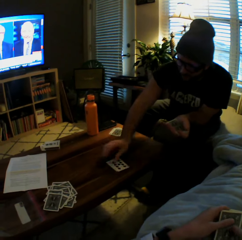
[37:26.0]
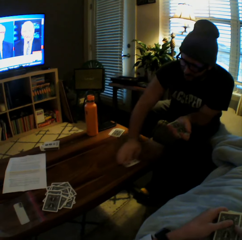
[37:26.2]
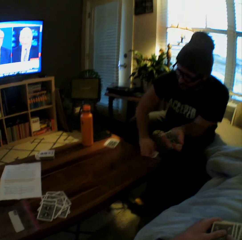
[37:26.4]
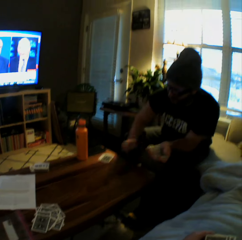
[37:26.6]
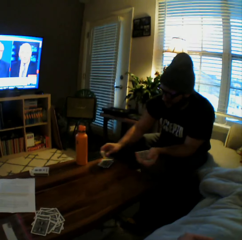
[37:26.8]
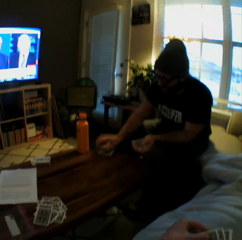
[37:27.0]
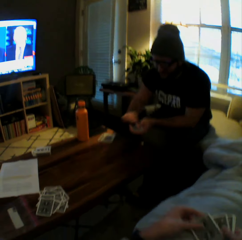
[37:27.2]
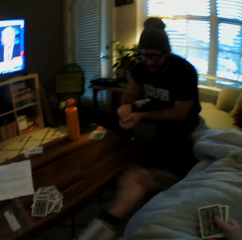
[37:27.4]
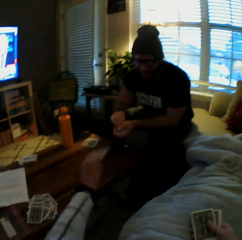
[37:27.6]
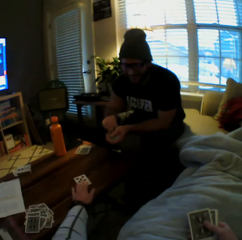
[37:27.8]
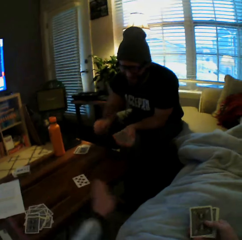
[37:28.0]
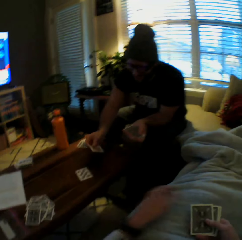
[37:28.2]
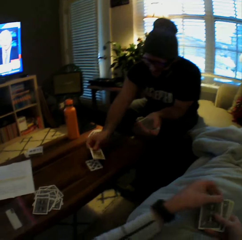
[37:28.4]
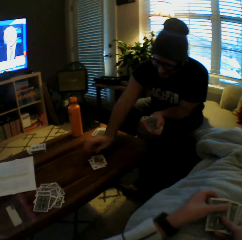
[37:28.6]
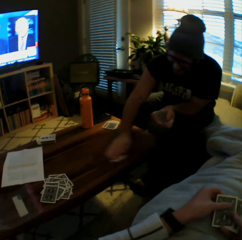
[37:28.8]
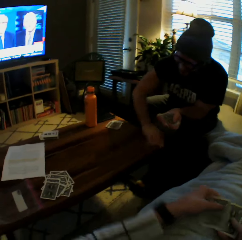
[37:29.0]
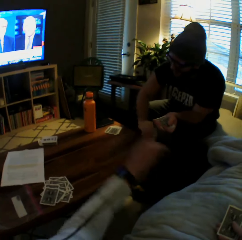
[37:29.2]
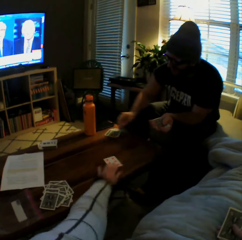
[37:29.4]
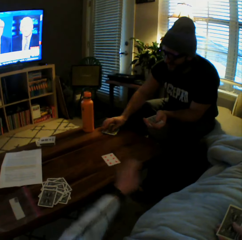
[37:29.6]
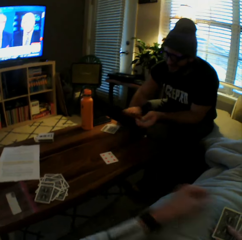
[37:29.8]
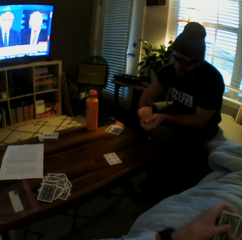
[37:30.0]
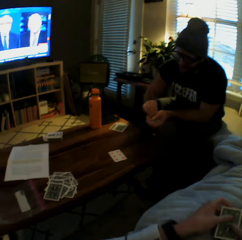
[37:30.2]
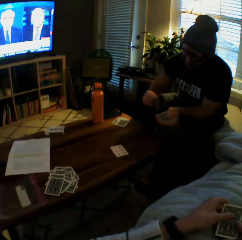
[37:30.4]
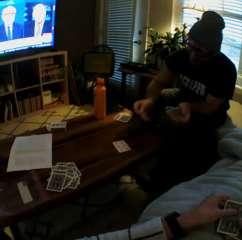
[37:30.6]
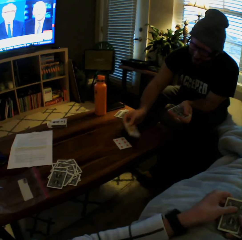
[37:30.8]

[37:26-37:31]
The man plays another card on the table with his left hand, picks the cards from the table with his left hand, and drops the cards on the table with his left hand. The camera wearer plays another card on the table with her left hand. The man plays another card on the table with his left hand and picks the cards from the table with his left hand. The camera wearer plays another card on the table with her left hand. The man drops the cards on the table with his left hand.

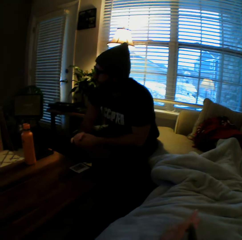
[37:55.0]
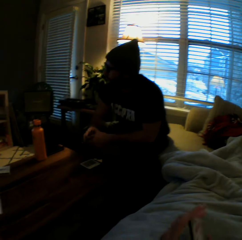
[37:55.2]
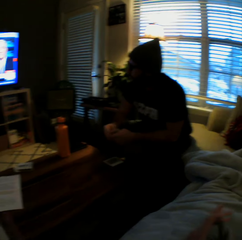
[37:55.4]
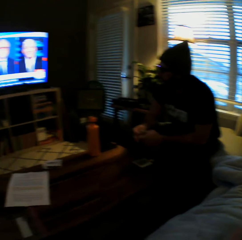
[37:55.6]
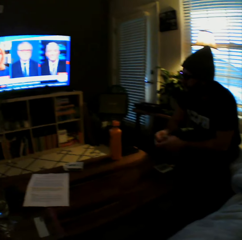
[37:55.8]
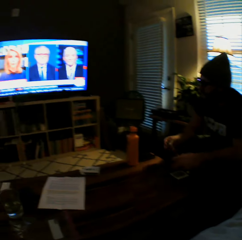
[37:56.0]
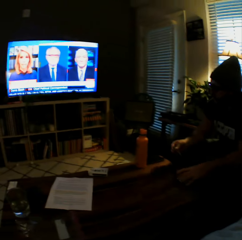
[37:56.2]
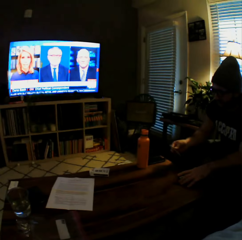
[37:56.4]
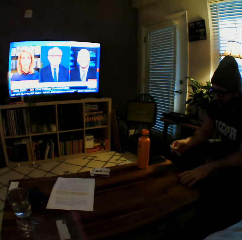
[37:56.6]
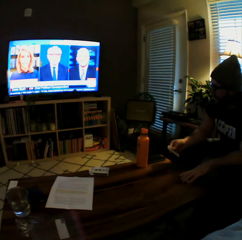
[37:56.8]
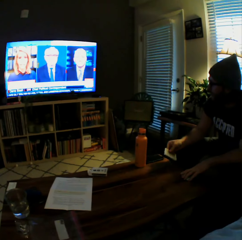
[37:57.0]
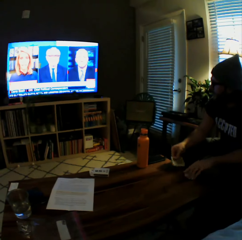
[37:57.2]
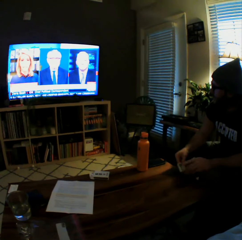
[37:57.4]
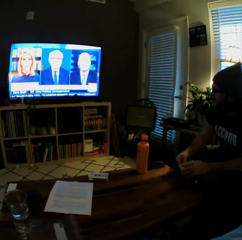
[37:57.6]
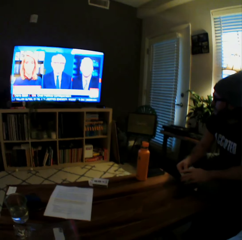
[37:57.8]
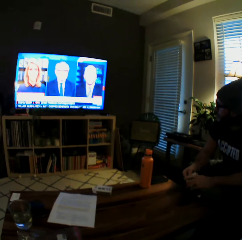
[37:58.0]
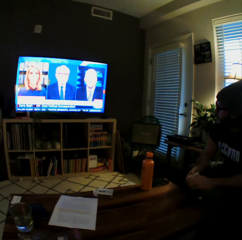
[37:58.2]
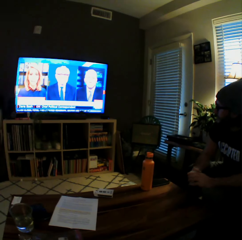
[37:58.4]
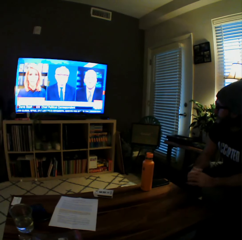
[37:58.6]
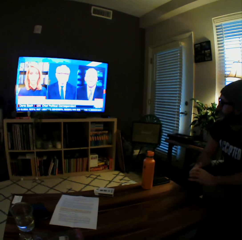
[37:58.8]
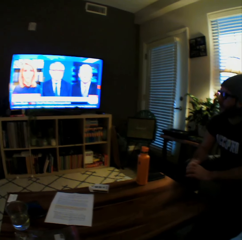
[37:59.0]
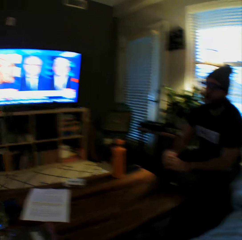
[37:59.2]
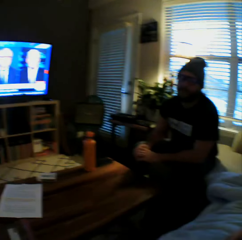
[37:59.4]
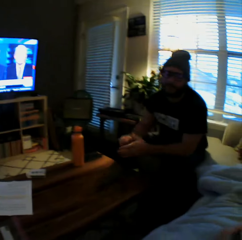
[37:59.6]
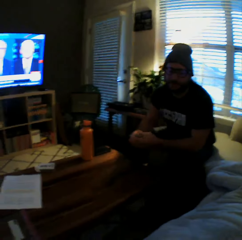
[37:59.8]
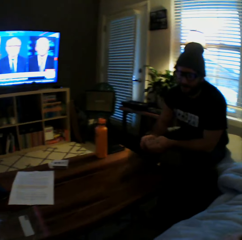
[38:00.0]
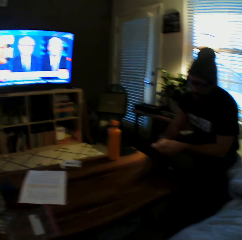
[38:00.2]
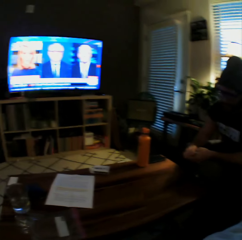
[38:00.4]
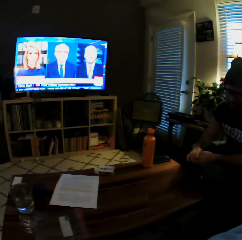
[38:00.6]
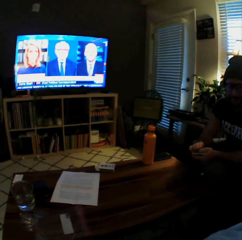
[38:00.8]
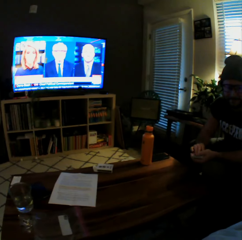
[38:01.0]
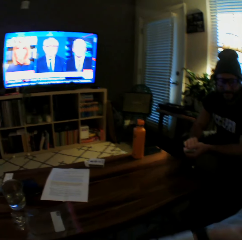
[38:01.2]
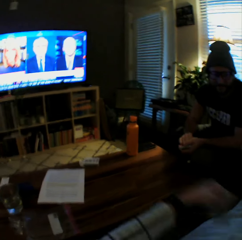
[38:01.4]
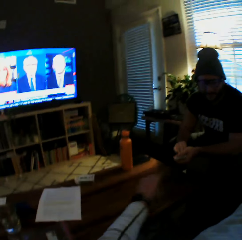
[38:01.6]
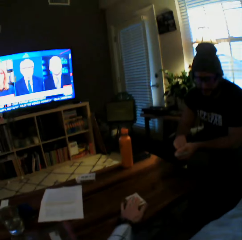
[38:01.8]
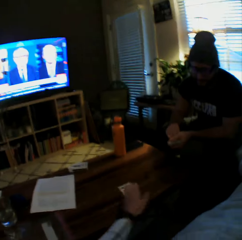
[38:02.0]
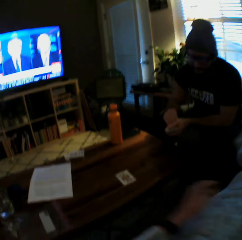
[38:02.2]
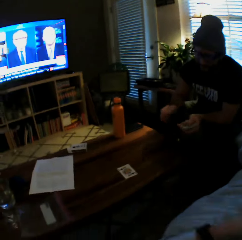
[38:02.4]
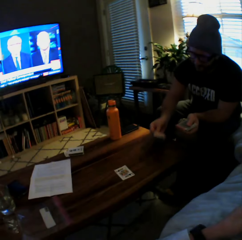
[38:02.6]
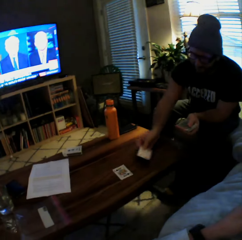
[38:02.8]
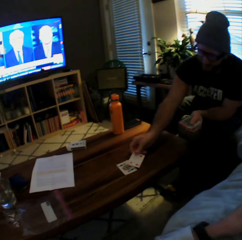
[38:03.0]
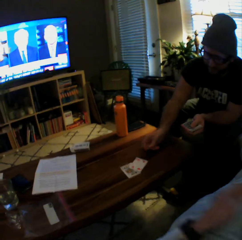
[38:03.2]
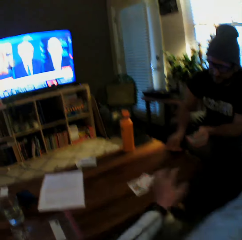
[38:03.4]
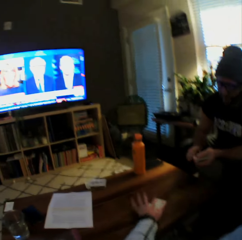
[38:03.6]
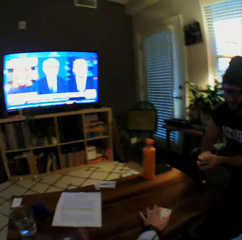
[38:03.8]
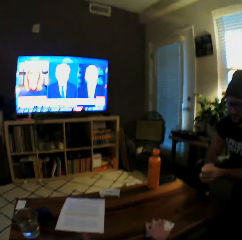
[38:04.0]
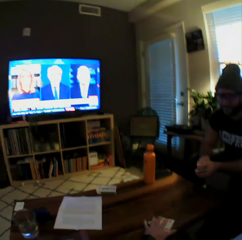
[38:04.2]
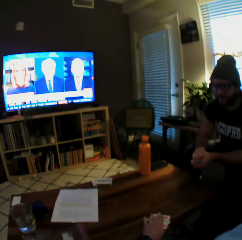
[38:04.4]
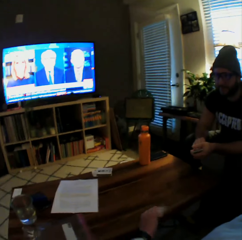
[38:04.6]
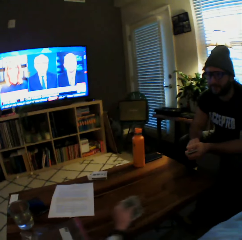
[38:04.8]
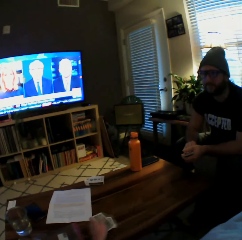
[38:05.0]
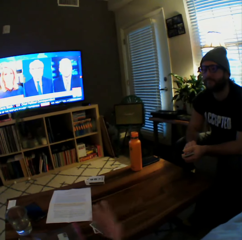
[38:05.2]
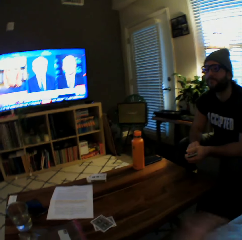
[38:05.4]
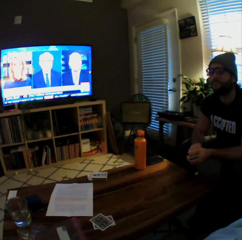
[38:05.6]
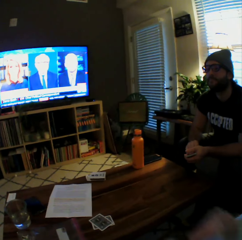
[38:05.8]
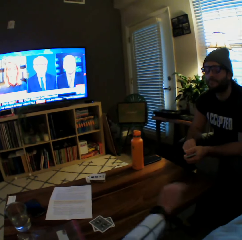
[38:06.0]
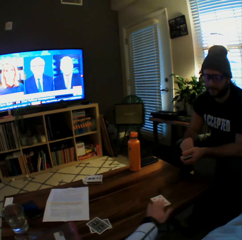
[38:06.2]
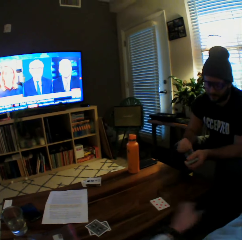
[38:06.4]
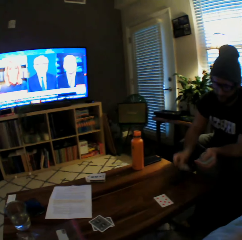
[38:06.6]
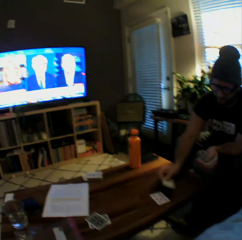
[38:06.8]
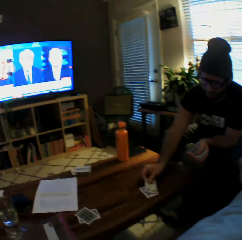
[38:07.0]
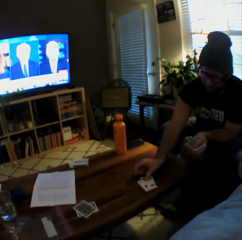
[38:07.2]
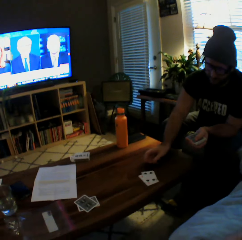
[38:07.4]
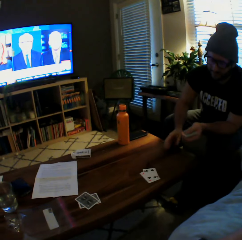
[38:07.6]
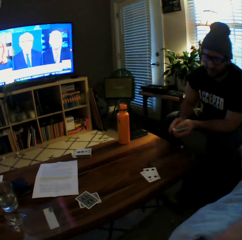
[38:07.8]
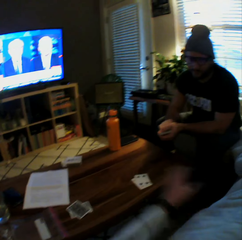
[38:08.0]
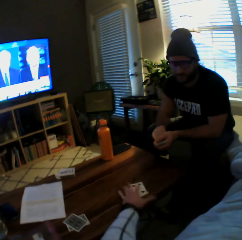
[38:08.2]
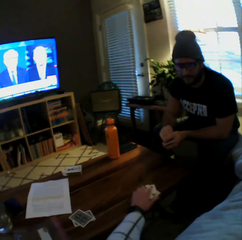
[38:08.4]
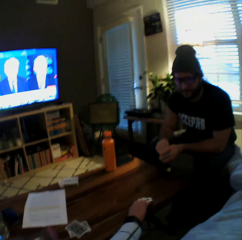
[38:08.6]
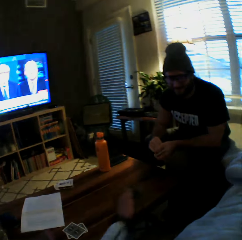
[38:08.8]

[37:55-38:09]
A man picks some cards from the table with his right hand. The camera wearer drops cards on the table. She plays another card on the table with her left hand. The man drops a card and plays another card on the table with his left hand. The camera wearer picks the cards from the table with her left hand. She drops the cards on the table with her left hand. She plays another card on the table with her left hand. The man drops a card and plays another card on the table with his left hand. The camera wearer picks the cards.

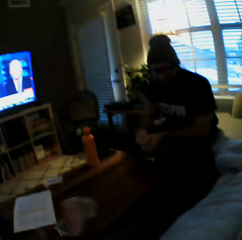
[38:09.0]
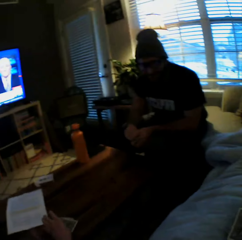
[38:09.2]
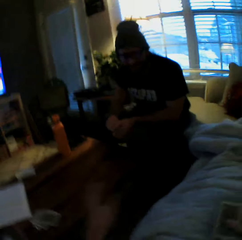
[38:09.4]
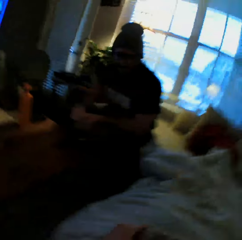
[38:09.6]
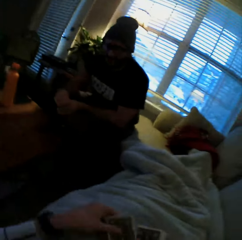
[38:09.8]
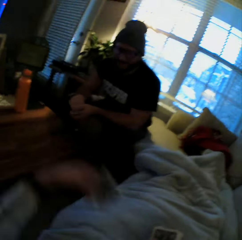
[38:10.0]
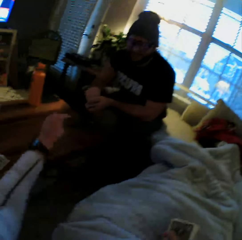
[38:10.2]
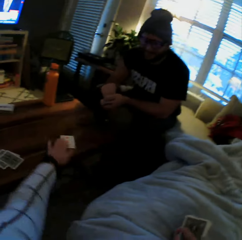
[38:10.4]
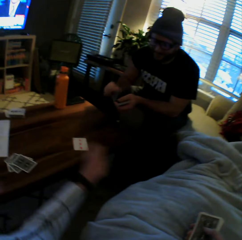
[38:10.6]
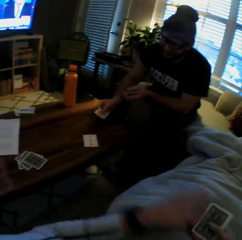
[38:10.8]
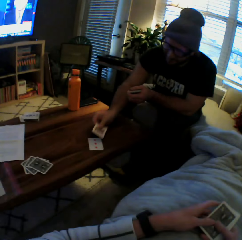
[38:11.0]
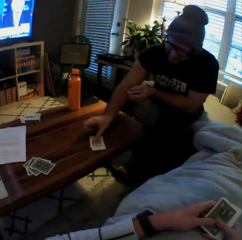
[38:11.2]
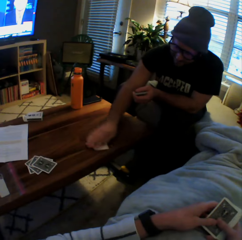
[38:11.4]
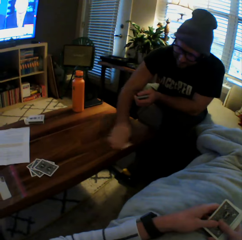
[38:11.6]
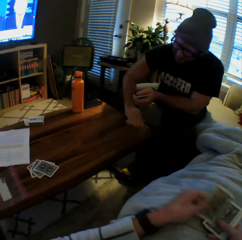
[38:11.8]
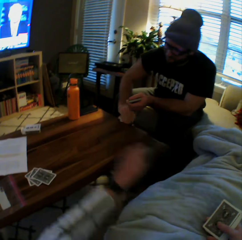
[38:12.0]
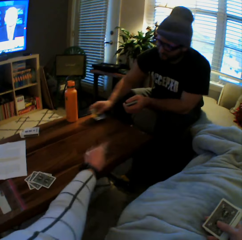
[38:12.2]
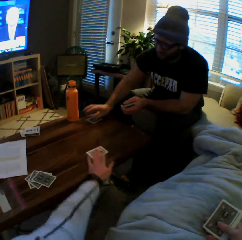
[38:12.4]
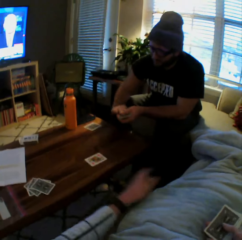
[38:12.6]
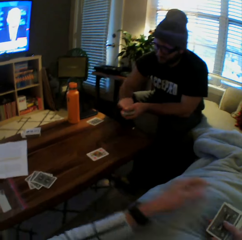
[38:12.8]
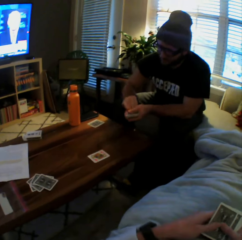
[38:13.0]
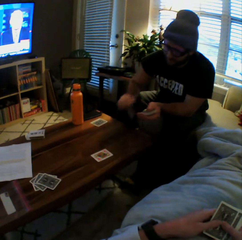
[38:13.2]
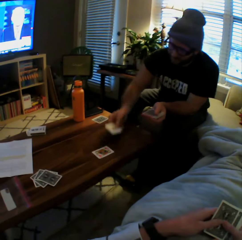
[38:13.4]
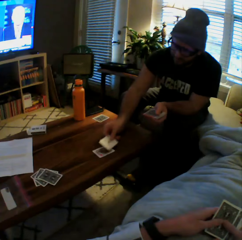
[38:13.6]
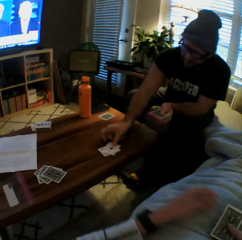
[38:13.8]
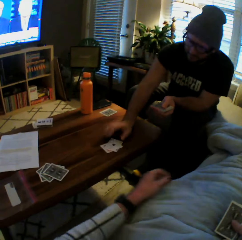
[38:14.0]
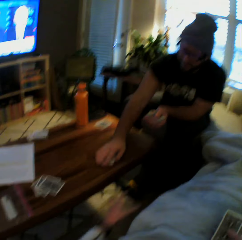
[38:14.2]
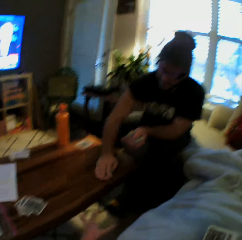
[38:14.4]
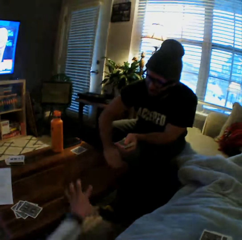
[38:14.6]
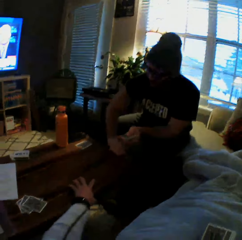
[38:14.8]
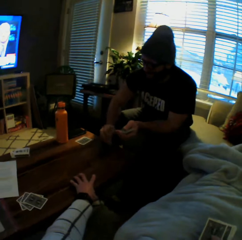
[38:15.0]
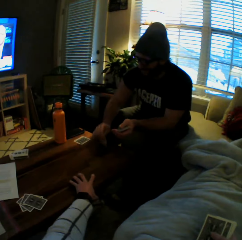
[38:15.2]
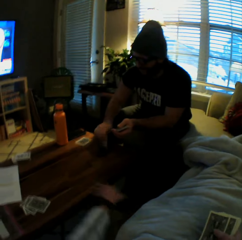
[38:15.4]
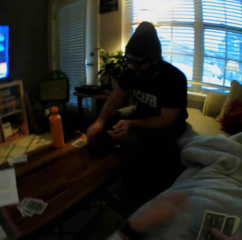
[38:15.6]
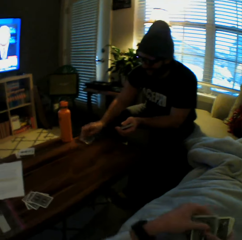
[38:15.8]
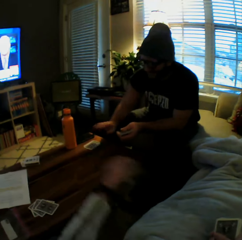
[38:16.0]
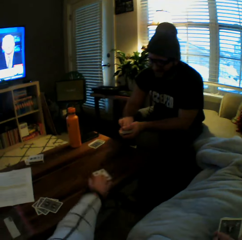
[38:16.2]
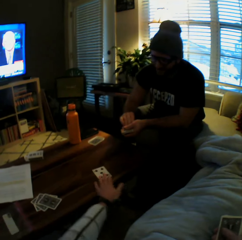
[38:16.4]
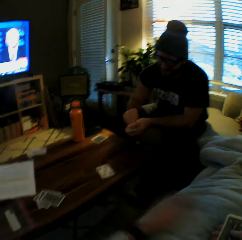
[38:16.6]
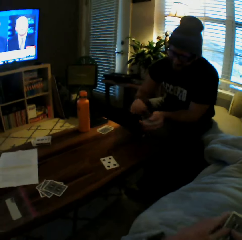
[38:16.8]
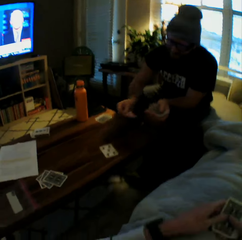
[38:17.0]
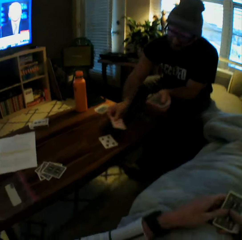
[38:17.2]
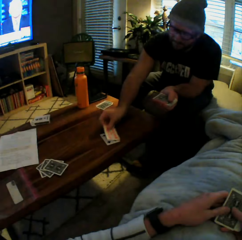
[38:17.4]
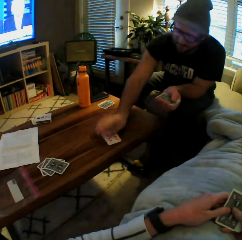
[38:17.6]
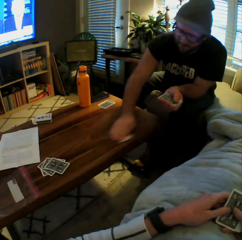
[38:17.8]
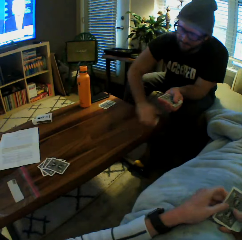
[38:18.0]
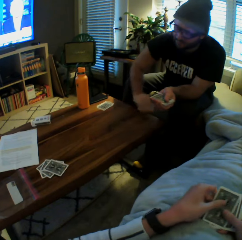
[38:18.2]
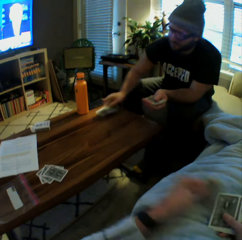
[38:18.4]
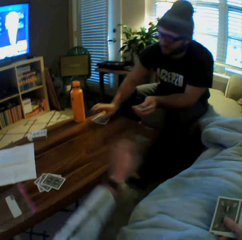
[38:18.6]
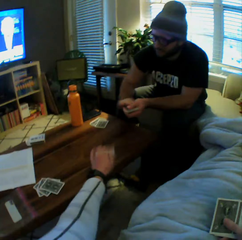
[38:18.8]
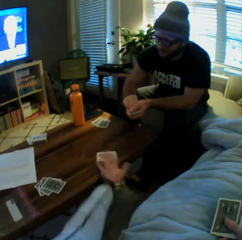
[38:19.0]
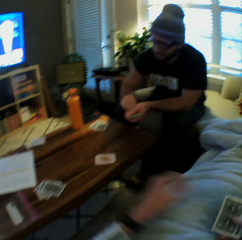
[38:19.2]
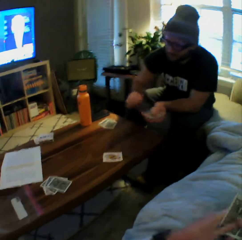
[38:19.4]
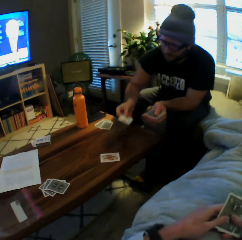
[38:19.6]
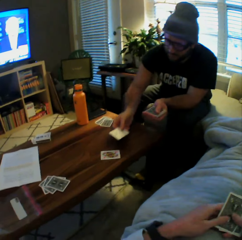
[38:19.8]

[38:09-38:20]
The camera wearer drops the cards on the table with her left hand. She plays another card on the table with her left hand. The man drops a card and plays another card on the table with his left hand. The man picks the cards from the table with his left hand. The camera wearer plays another card on the table with her left hand. The man drops the cards on the table with his left hand. He plays another card on the table with his left hand, picks the cards from the table with his left hand, and drops the cards on the table with his left hand. The camera wearer plays another card on the table with her left hand. The man plays another card on the table with his left hand, picks the cards from the table with his left hand, and drops the cards on the table with his left hand. The camera wearer plays another card on the table with her left hand.
